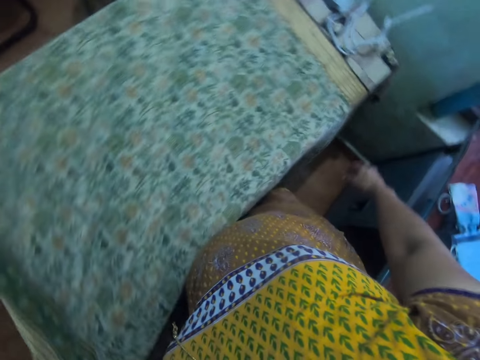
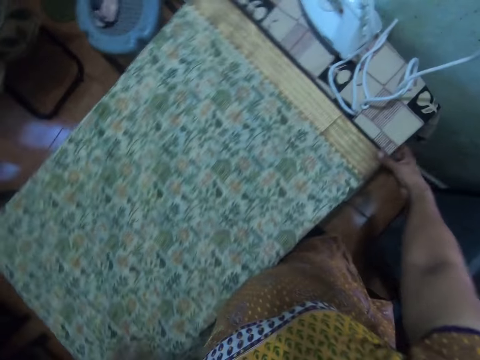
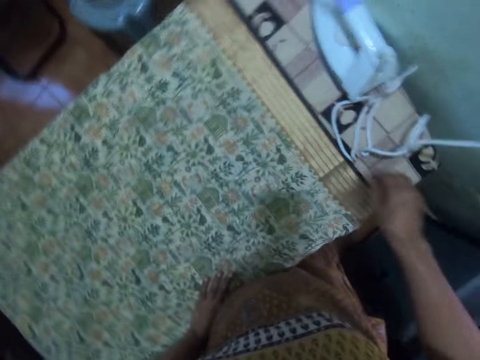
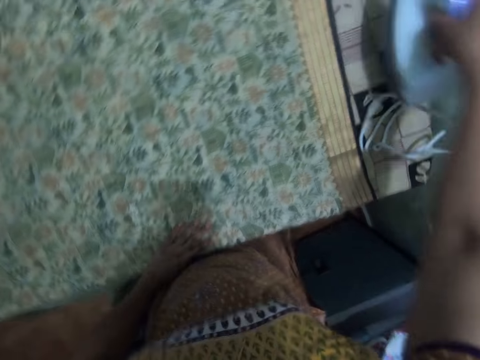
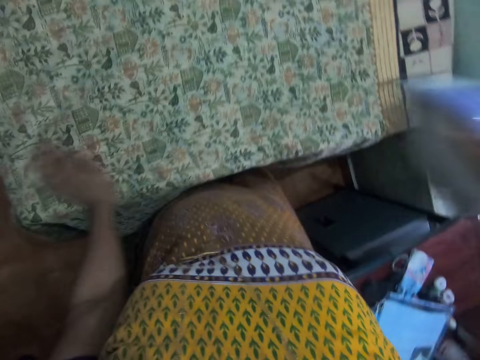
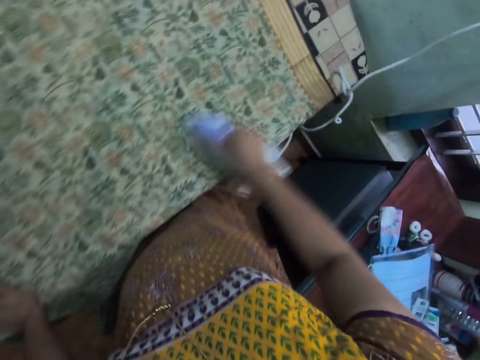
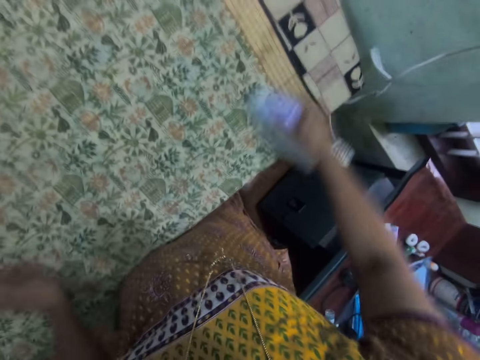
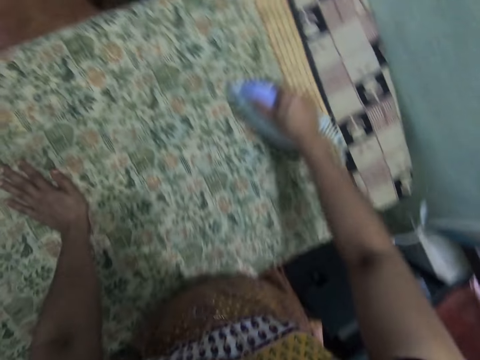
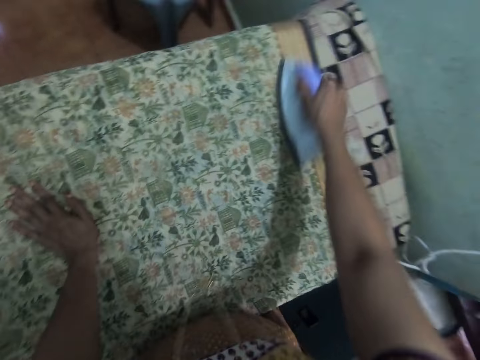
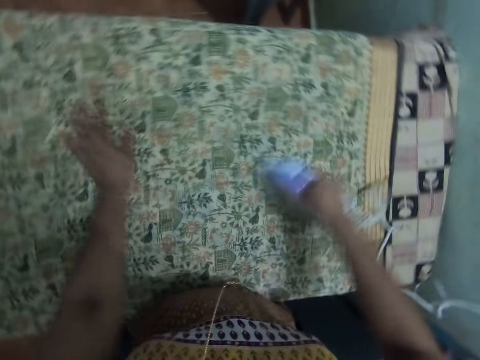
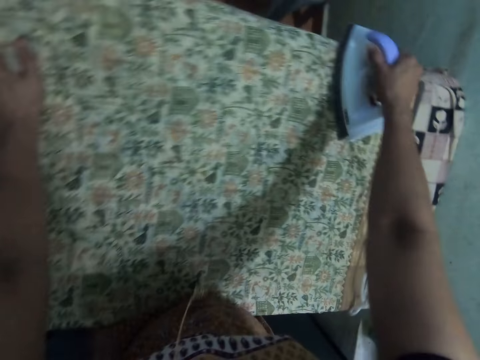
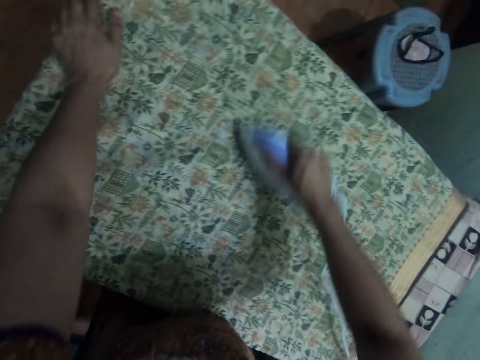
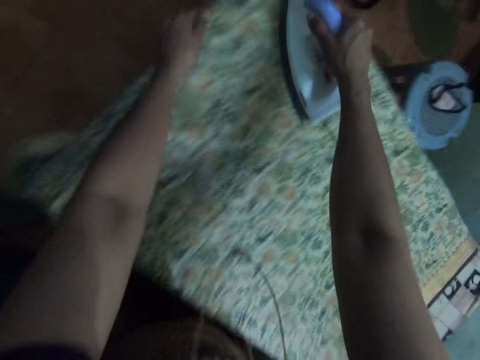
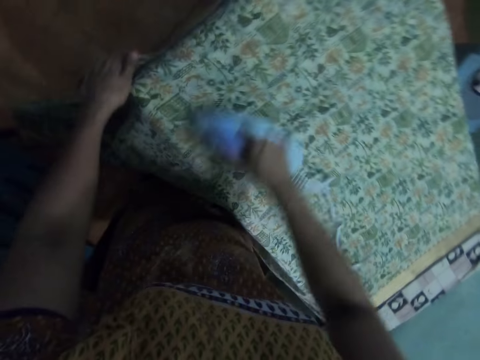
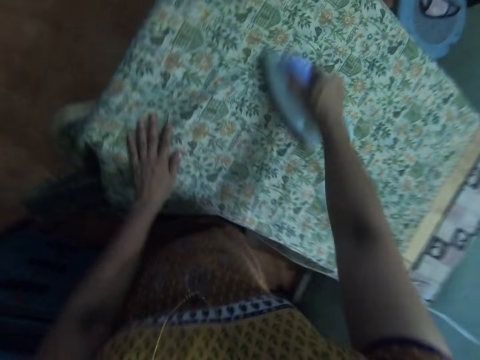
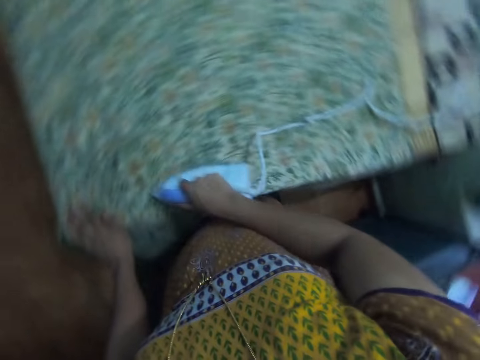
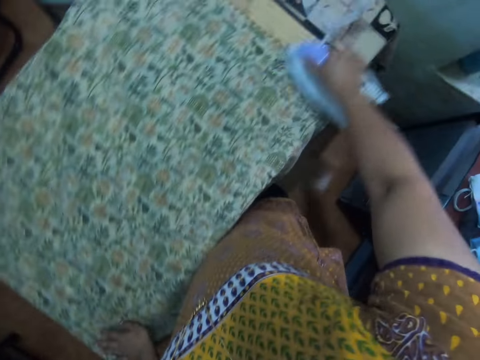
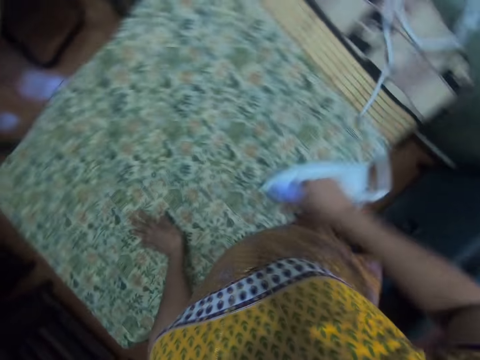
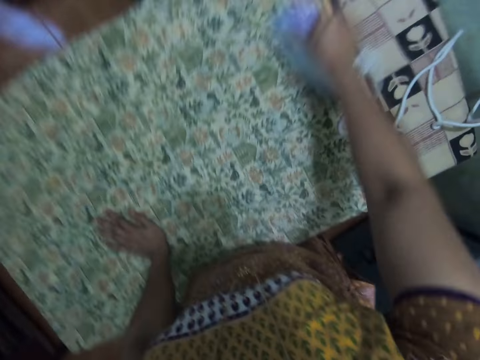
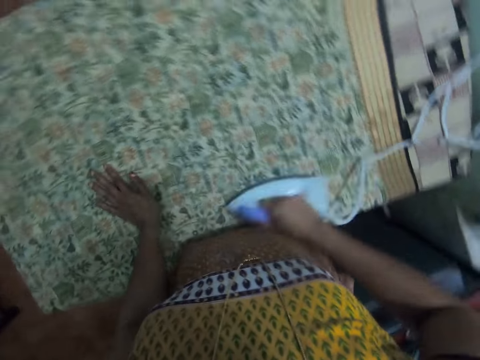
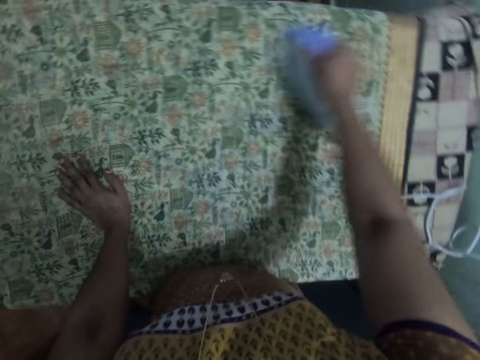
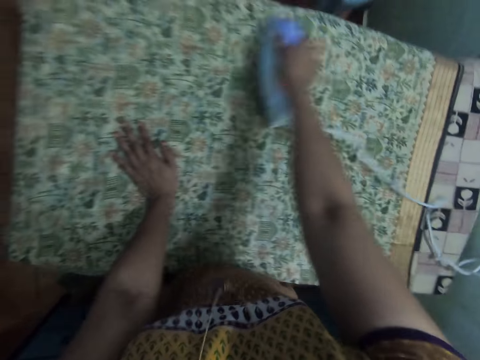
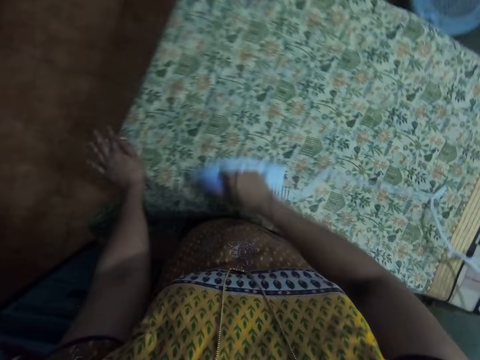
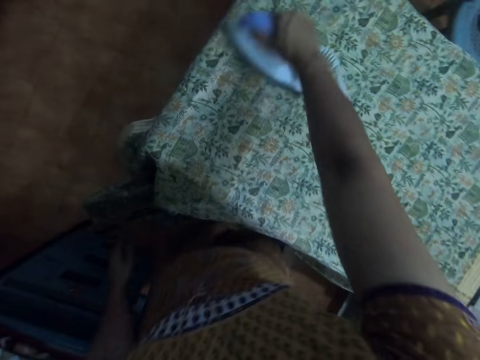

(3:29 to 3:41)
The camera wearer picks up the iron from the table. They iron the cloth on the table.

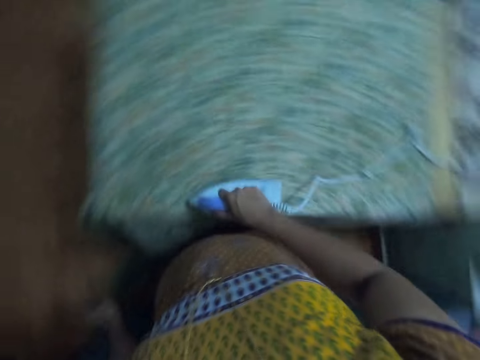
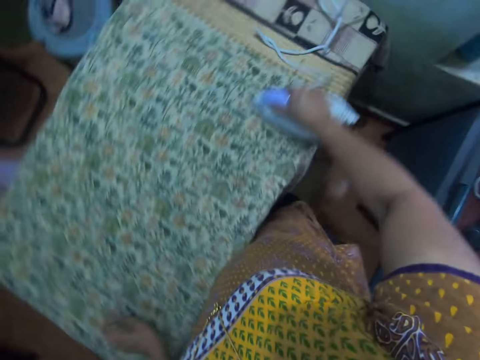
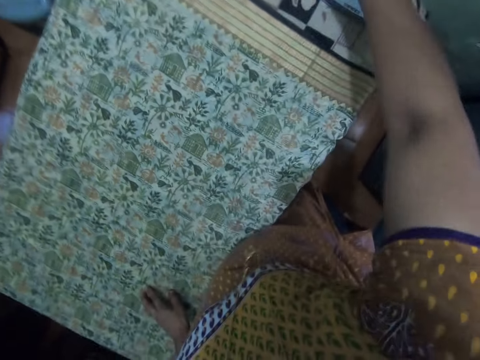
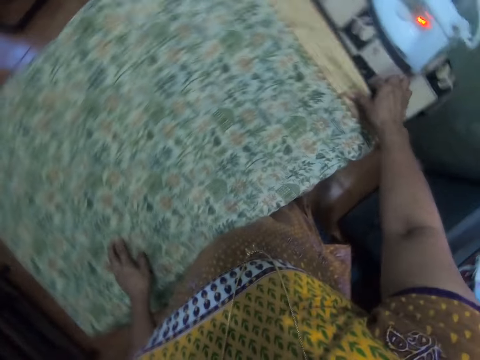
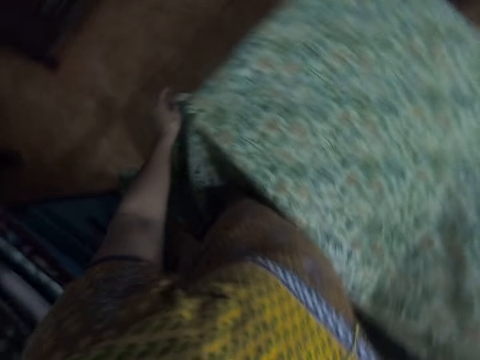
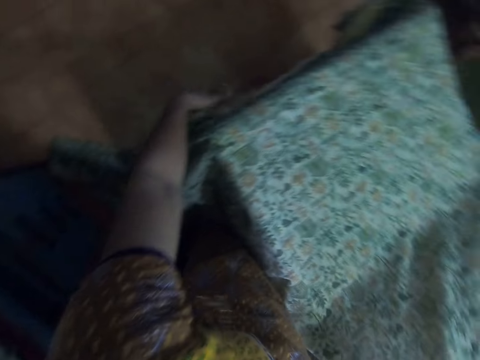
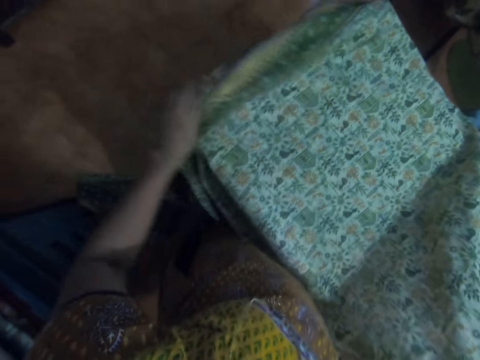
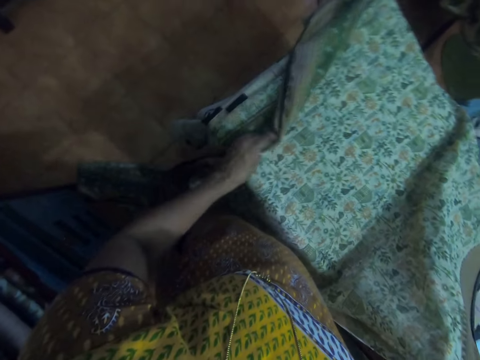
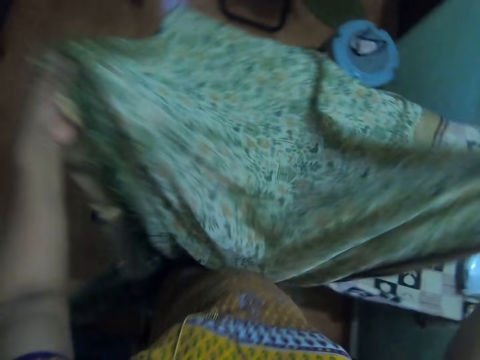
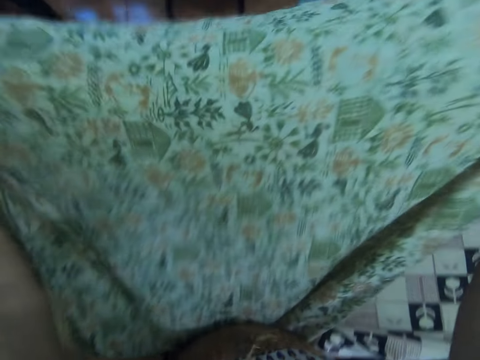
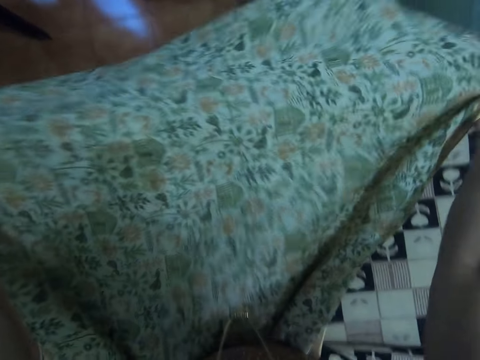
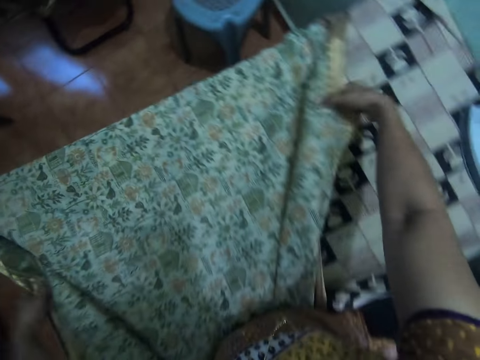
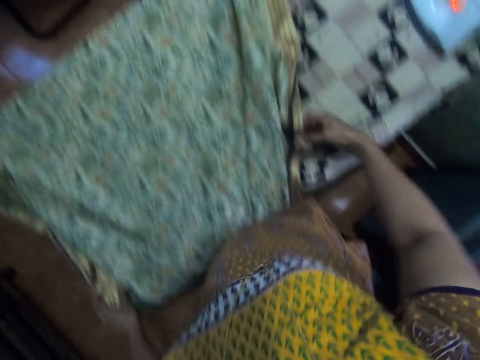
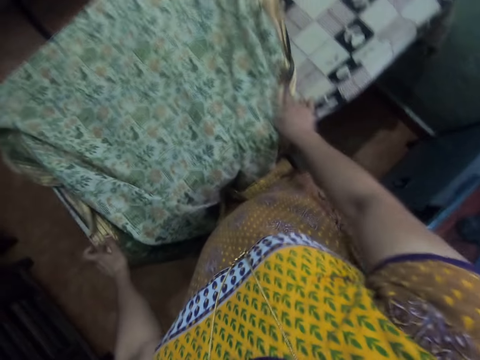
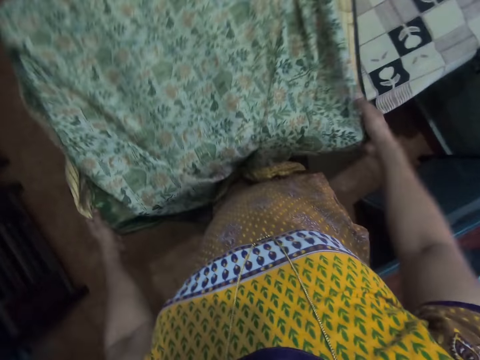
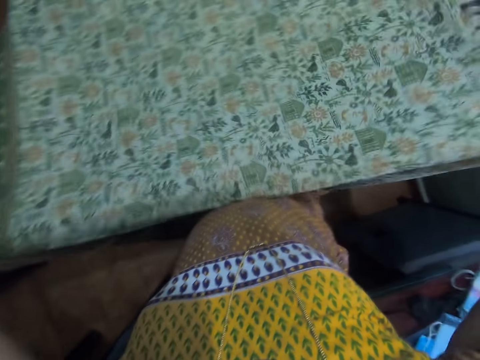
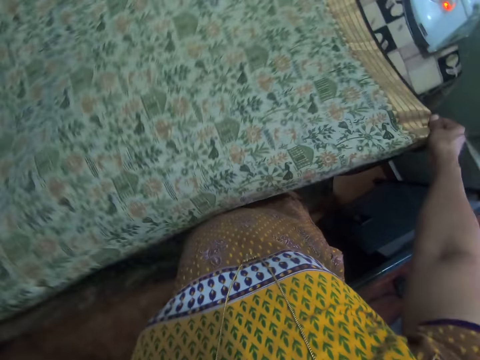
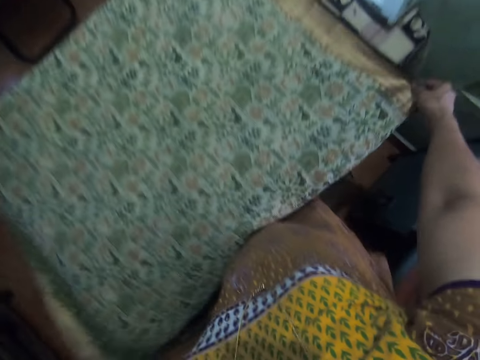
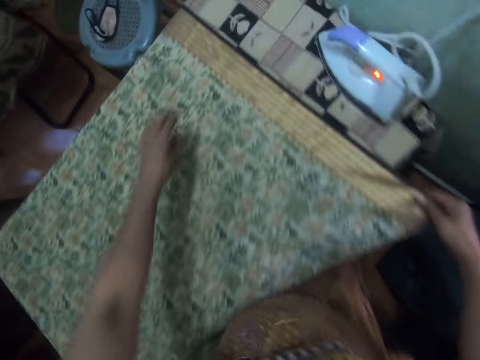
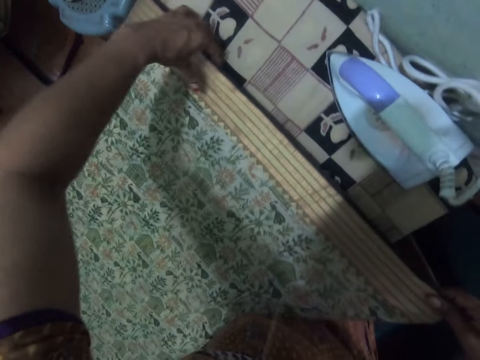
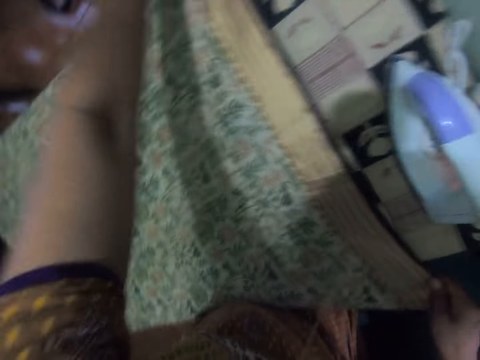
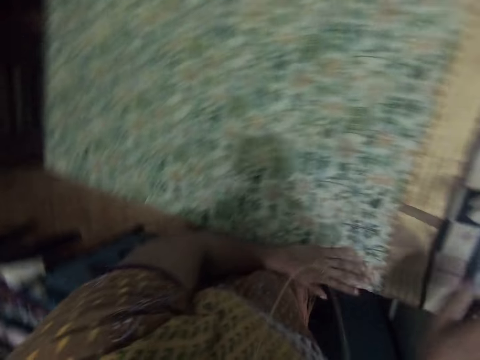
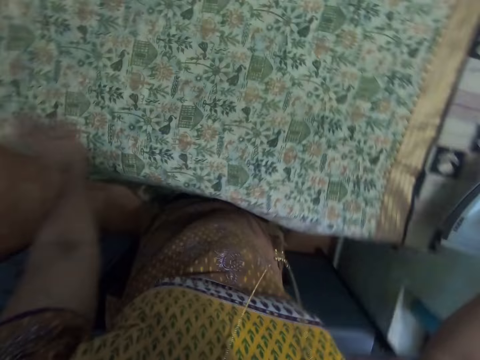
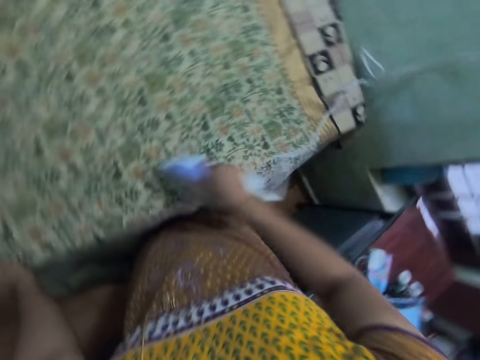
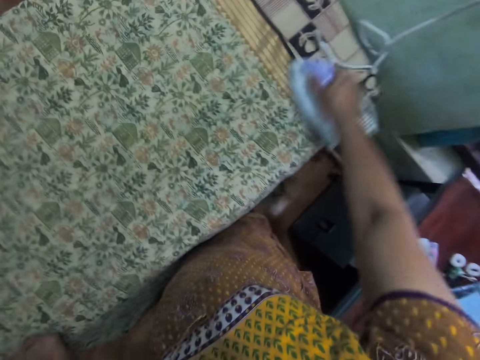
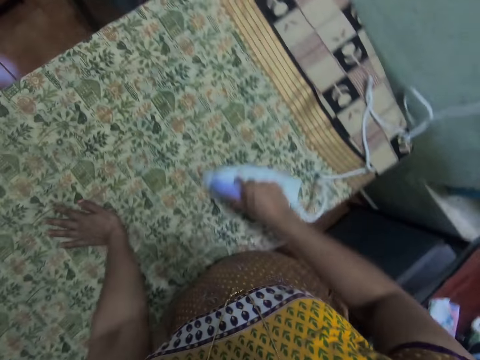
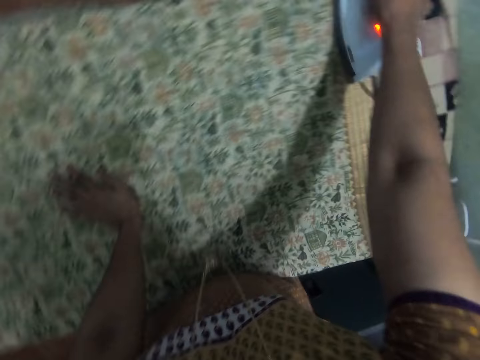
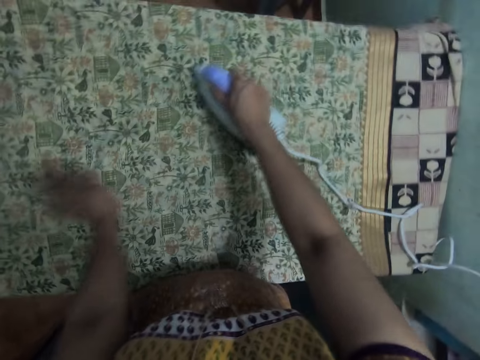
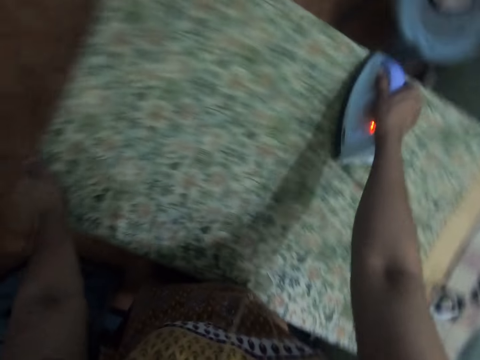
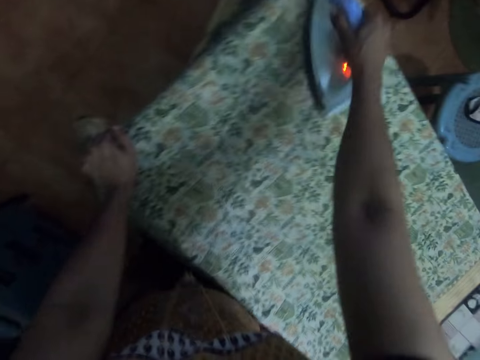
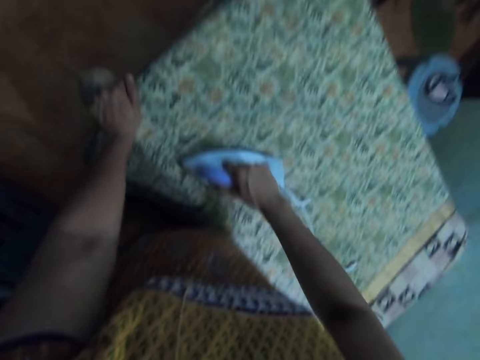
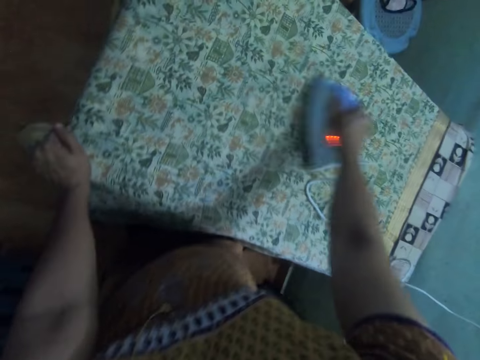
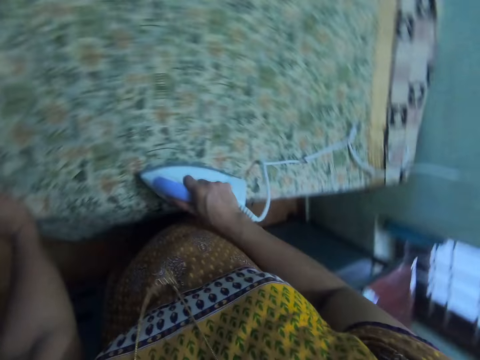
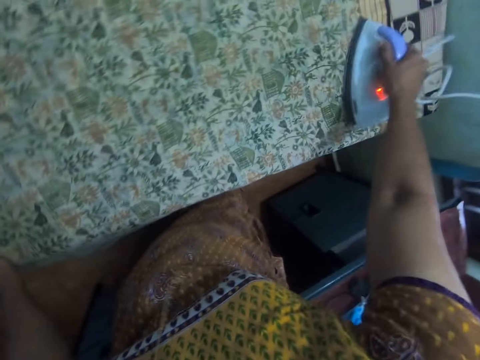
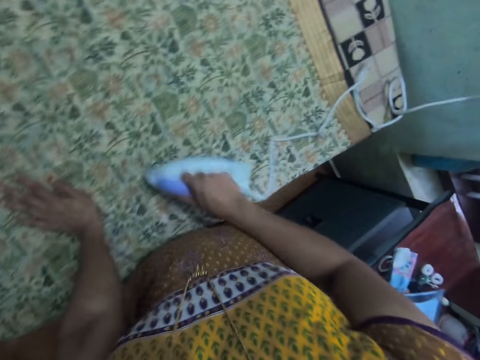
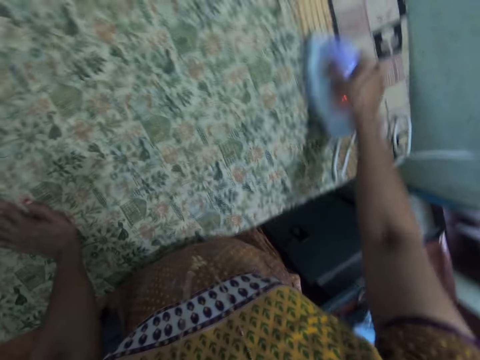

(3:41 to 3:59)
The camera wearer puts the iron on the table. They move the cloth on the table and lift the cloth. They spread the cloth on the table. They pick up the iron from the table and iron the cloth on the table.
